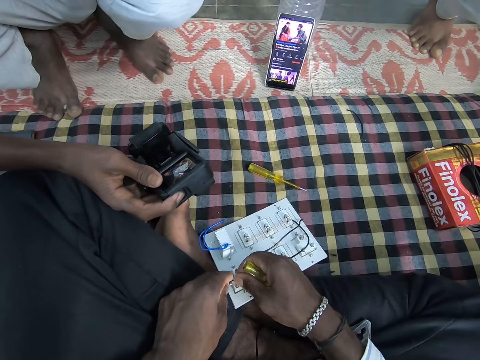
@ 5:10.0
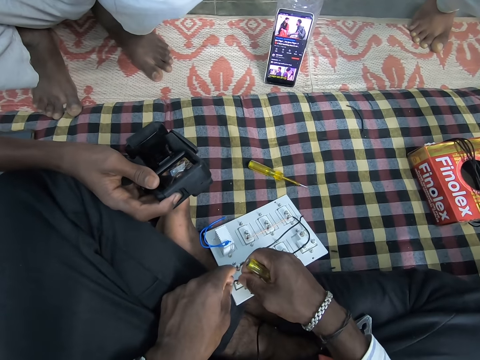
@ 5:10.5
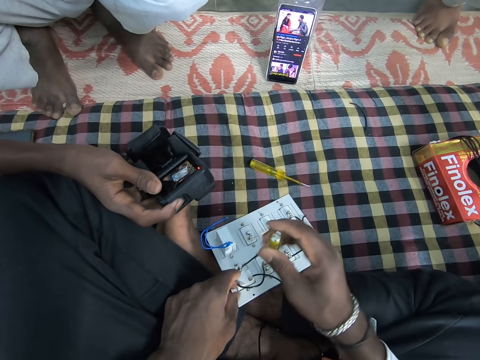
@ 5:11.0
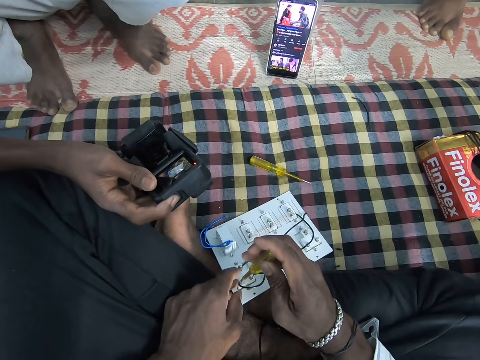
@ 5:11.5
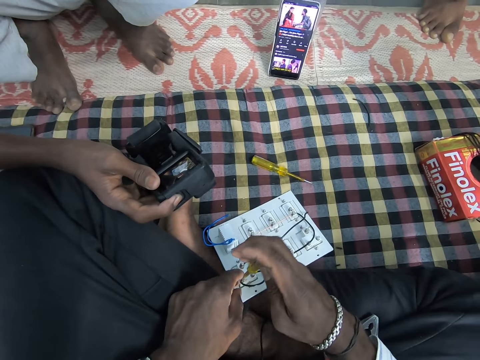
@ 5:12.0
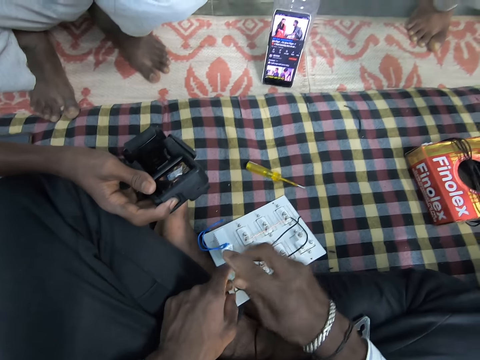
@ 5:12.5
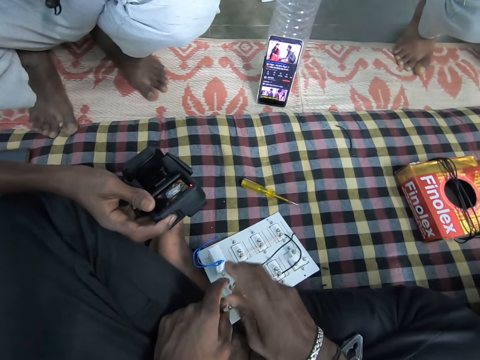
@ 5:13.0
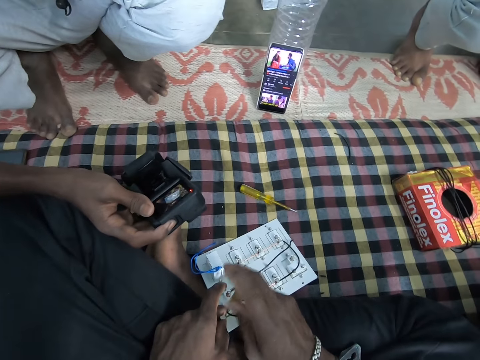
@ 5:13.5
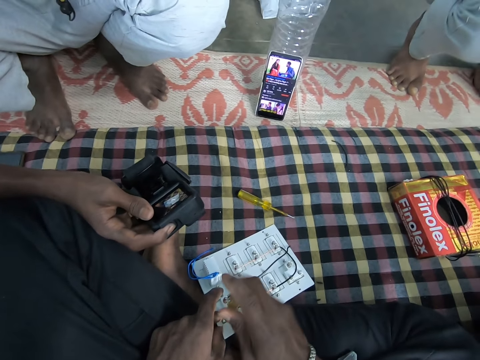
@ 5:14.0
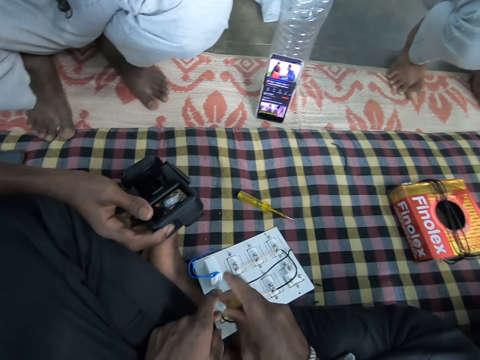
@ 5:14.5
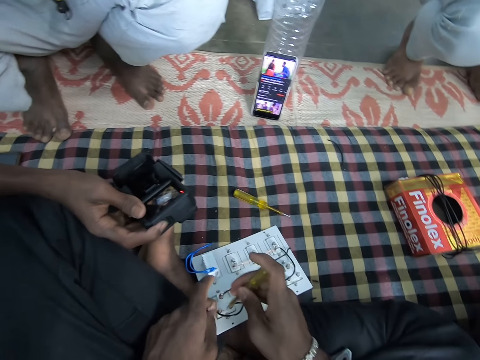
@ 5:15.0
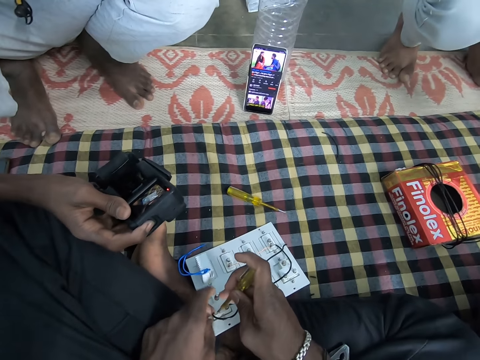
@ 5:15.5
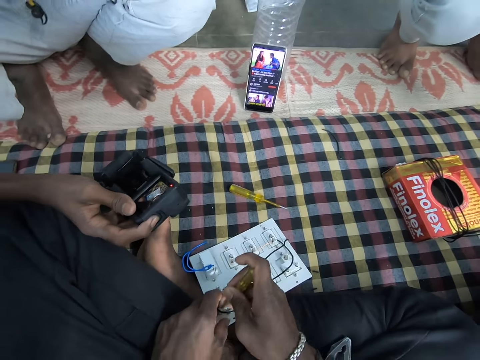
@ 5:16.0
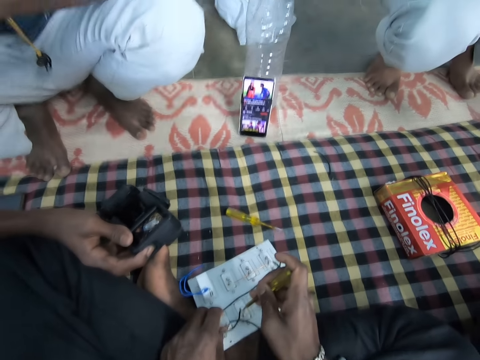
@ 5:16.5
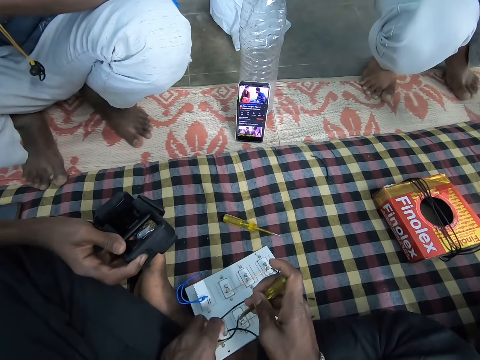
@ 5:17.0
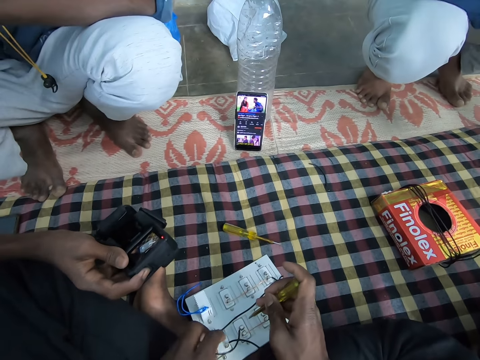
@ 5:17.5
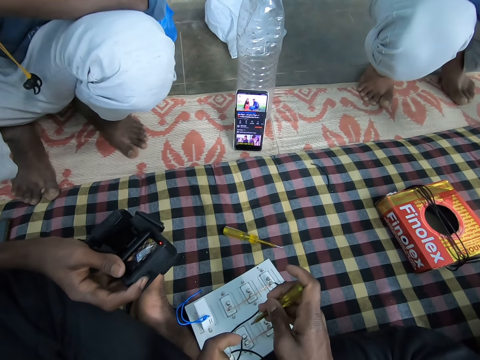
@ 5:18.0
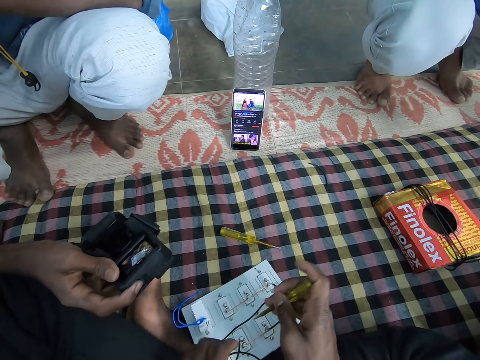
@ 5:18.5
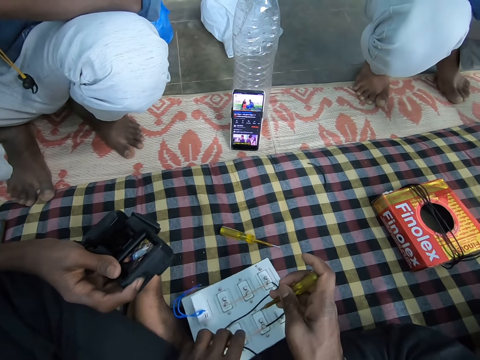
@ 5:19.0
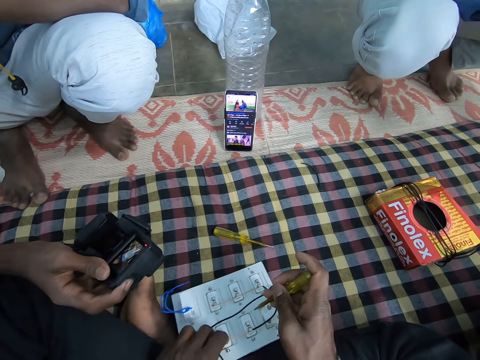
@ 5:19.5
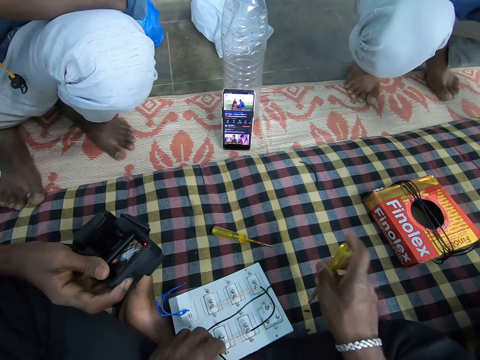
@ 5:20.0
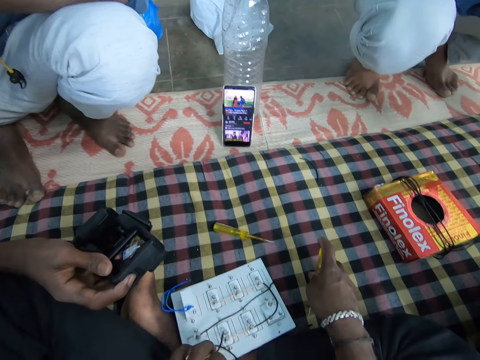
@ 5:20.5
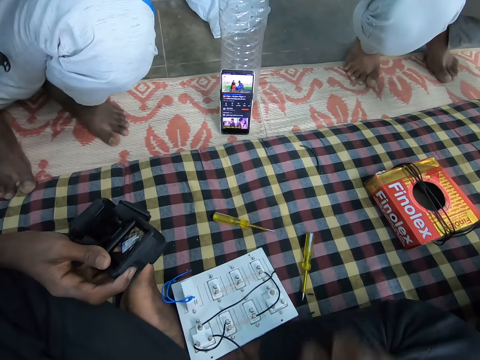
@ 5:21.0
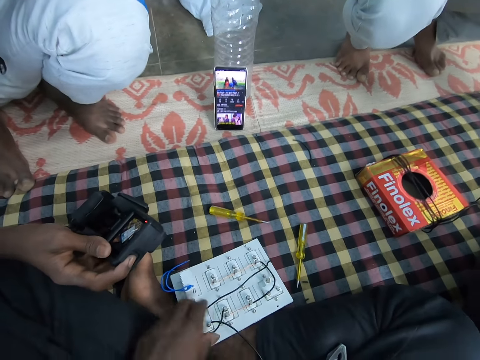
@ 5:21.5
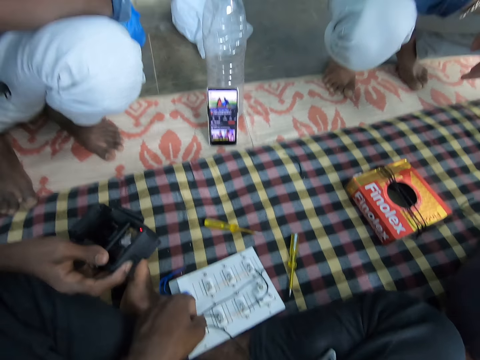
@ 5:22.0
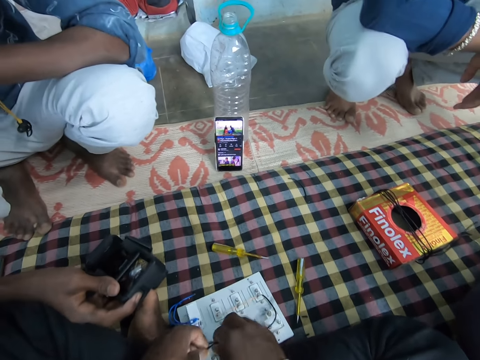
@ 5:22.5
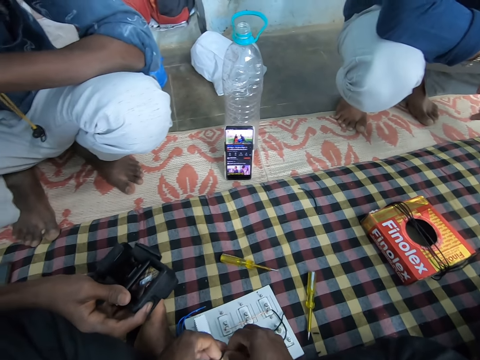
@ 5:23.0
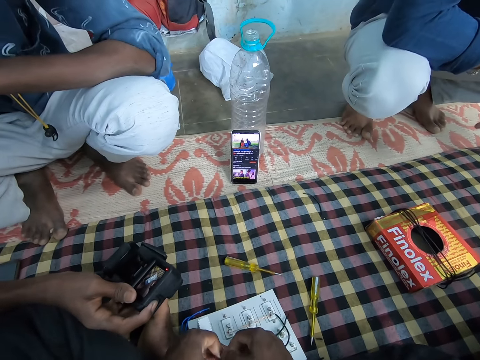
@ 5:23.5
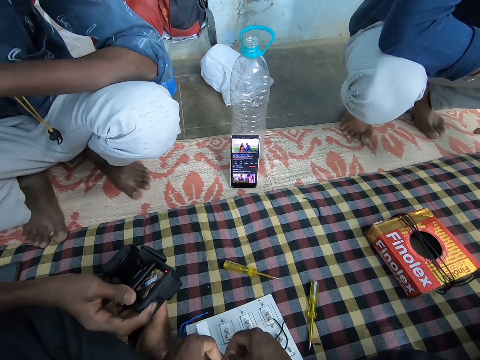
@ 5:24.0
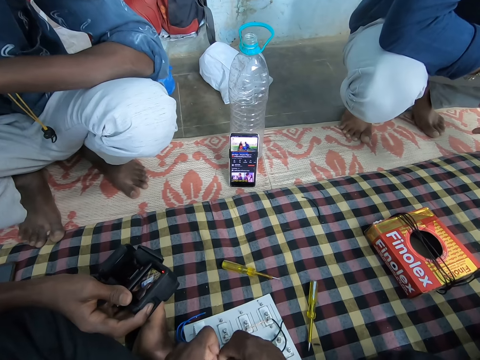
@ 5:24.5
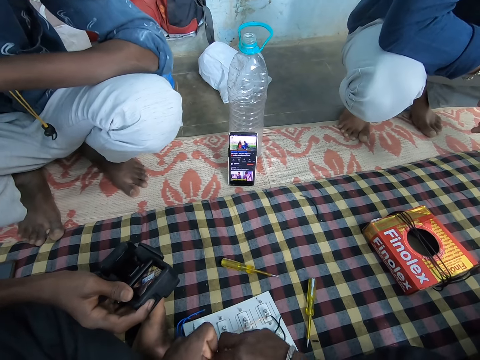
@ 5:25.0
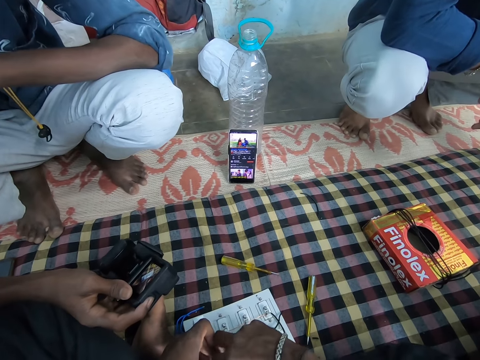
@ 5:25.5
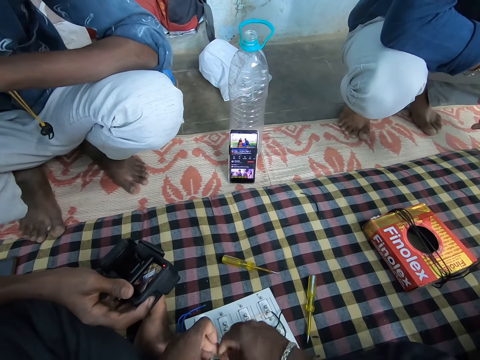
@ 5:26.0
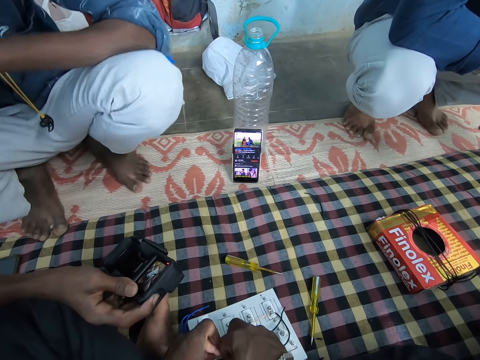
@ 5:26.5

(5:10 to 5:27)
The camera wearer puts the wire in the electric circuit board with both hands. He holds the wire with his left hand. He screws the wire on the electric circuit board with the screwdriver in his right hand. He fixes the wire to a mother board. He drops the screwdriver on the bed with his right hand. He adjusts the wire in the electric circuit board with both hands. He ties the wire with his hands.

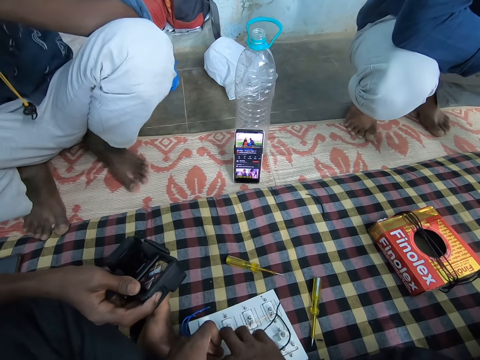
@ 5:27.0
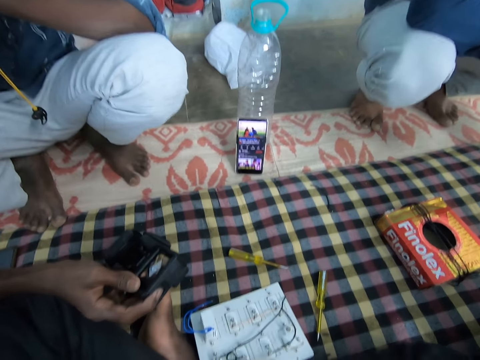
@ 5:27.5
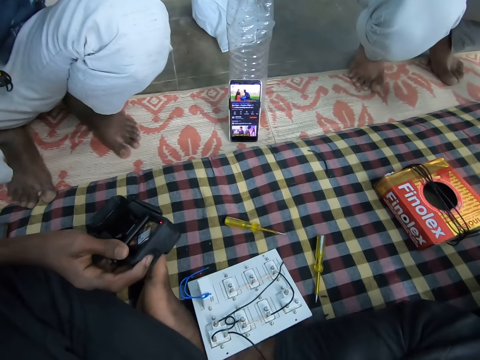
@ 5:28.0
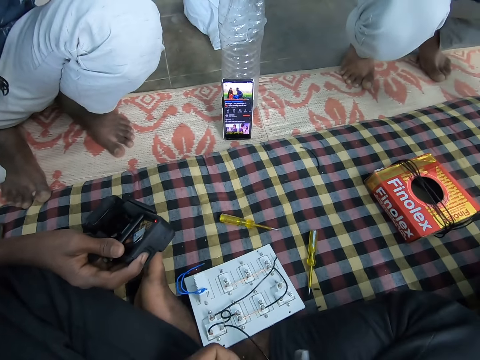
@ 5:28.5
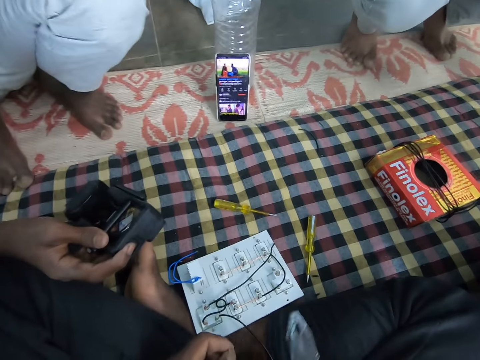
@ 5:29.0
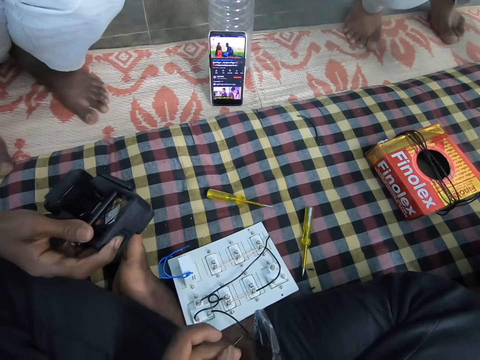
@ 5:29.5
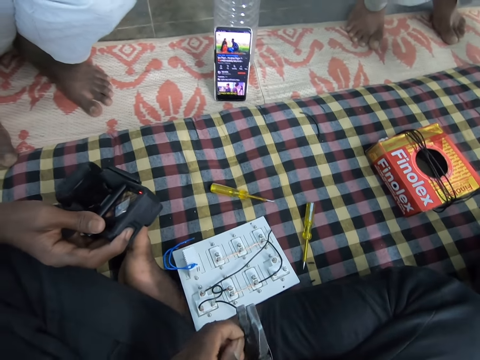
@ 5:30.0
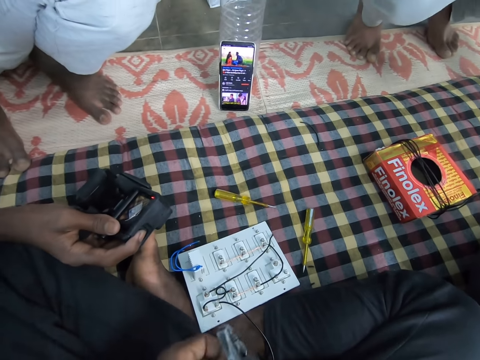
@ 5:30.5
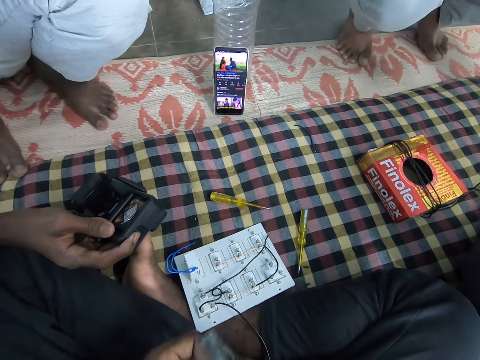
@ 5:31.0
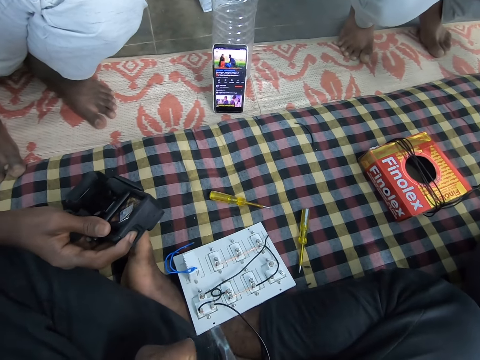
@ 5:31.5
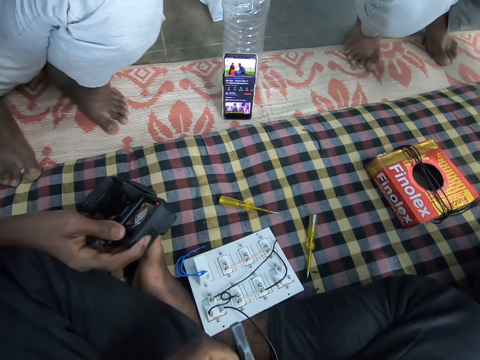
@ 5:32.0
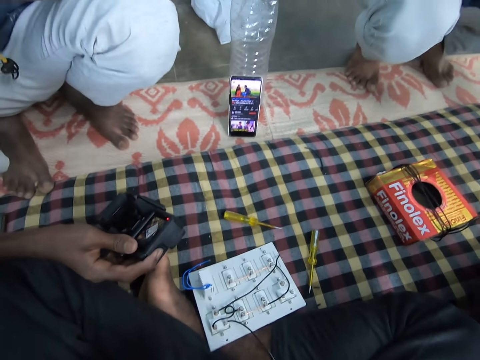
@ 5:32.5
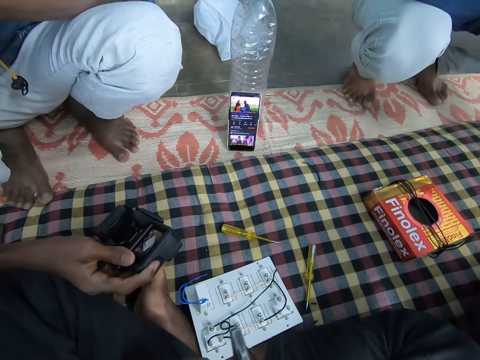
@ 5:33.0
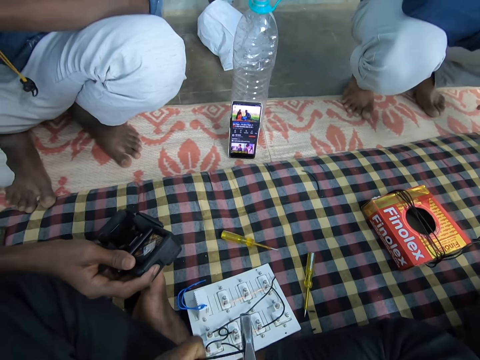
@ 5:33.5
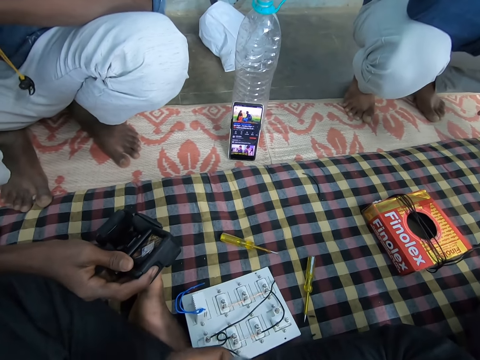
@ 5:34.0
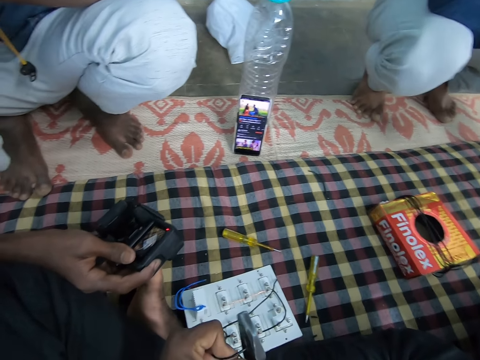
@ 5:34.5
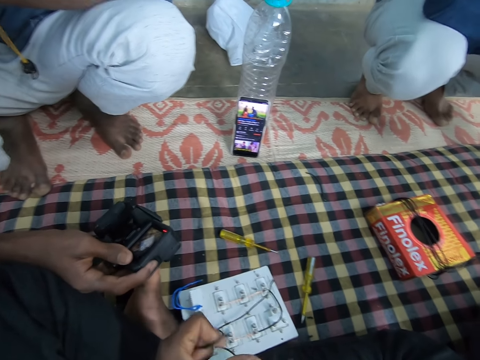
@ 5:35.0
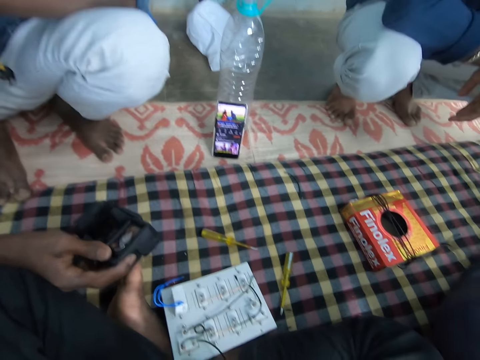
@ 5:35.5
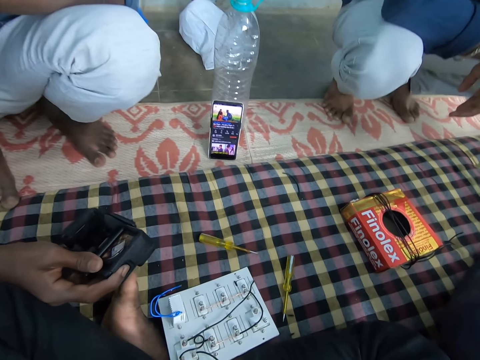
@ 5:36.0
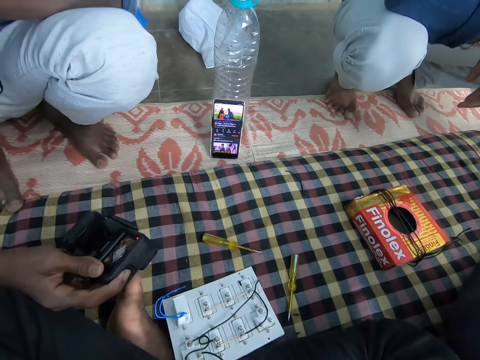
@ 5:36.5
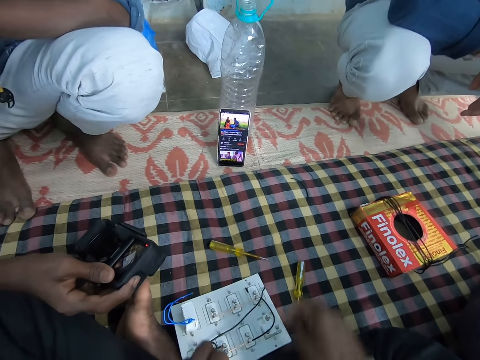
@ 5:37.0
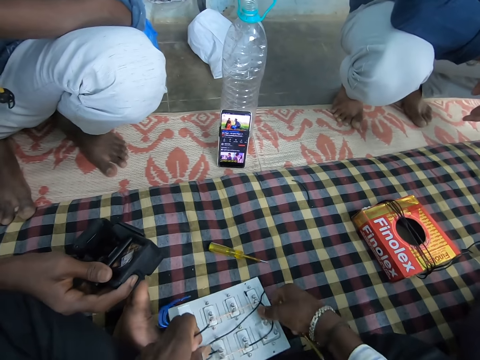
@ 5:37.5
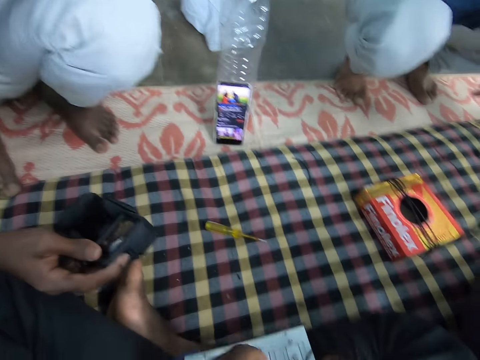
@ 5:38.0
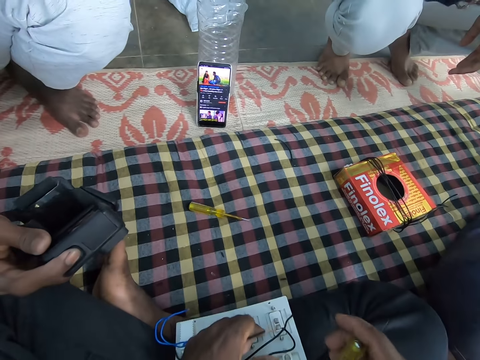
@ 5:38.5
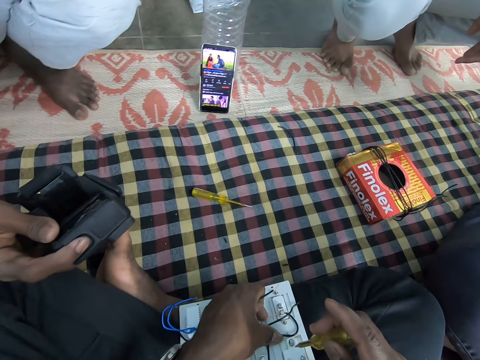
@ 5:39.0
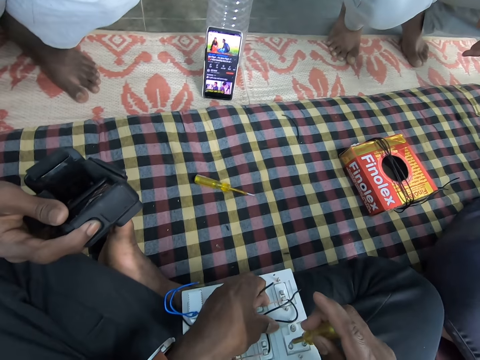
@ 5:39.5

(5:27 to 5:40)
The camera wearer picks up the plier from his lap with his right hand. He cuts the wire in his left hand with the plier in his right hand. He drops the plier on his lap with his right hand. He picks up the screwdriver from the bed with his right hand. He picks up the electric circuit board from the bed with both hands and drops the electric circuit board on his lap with both hands.
